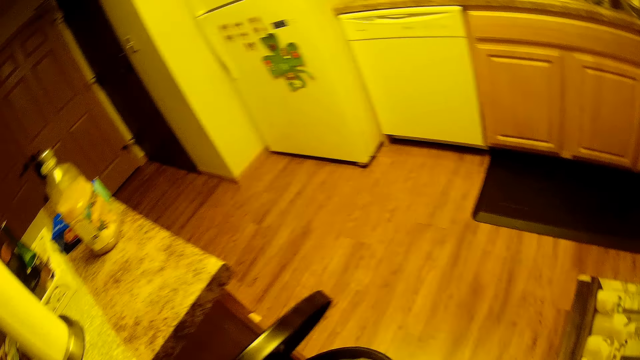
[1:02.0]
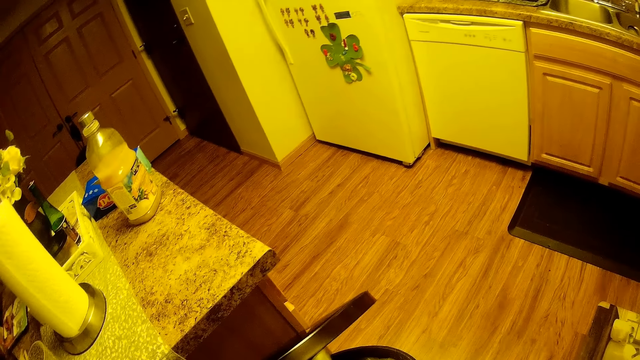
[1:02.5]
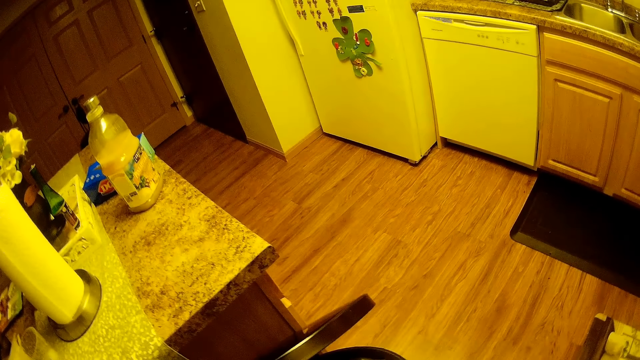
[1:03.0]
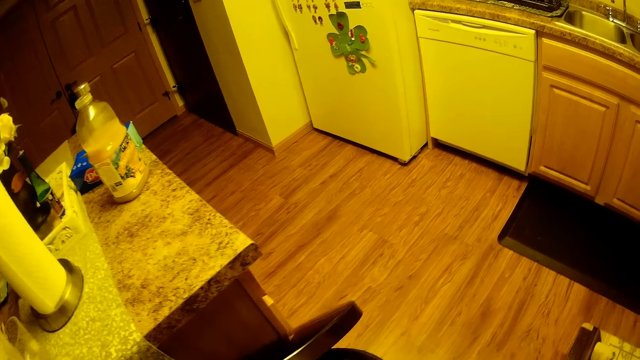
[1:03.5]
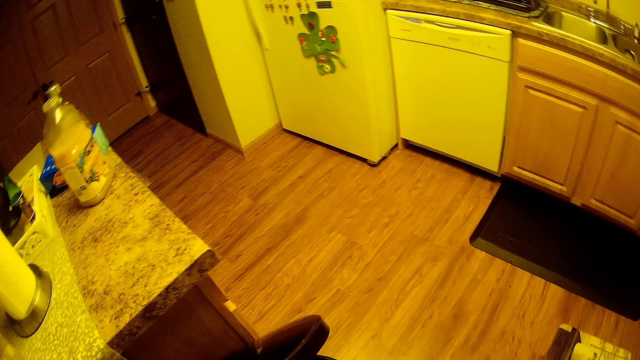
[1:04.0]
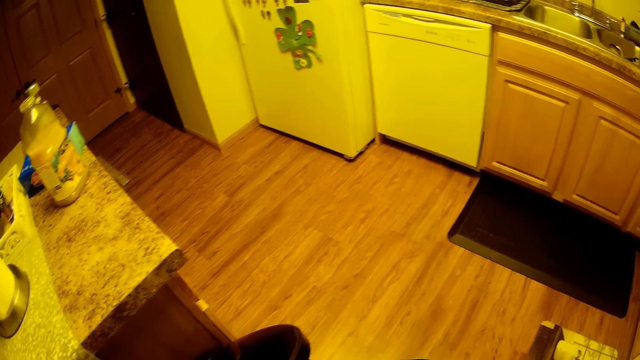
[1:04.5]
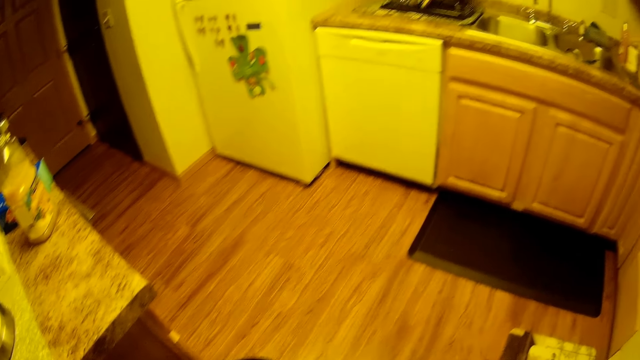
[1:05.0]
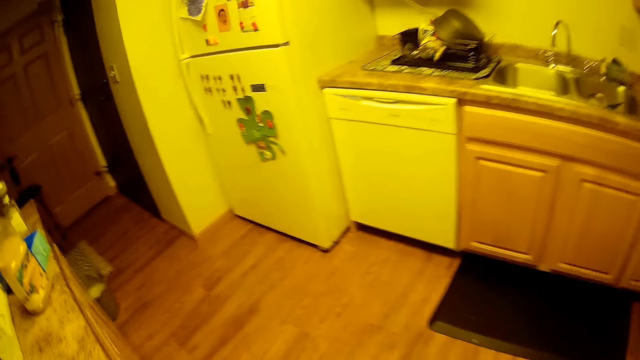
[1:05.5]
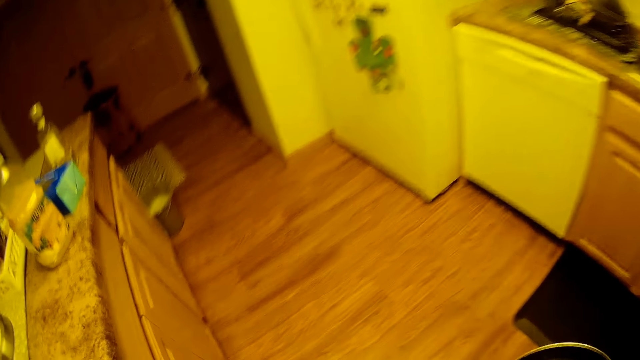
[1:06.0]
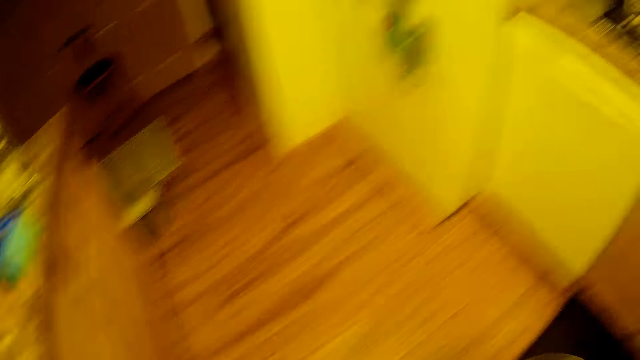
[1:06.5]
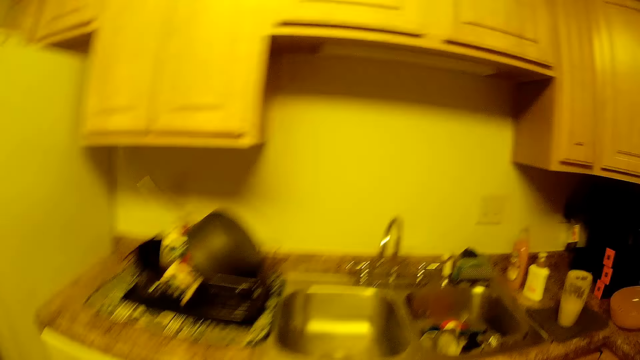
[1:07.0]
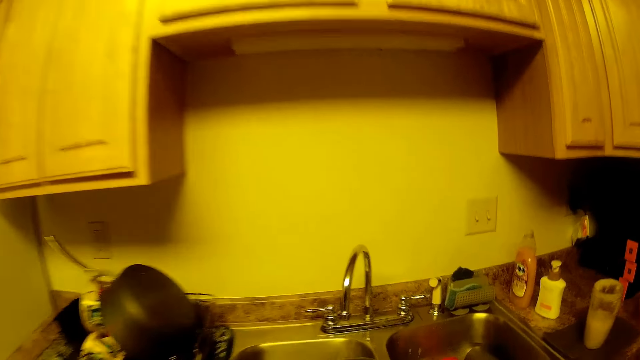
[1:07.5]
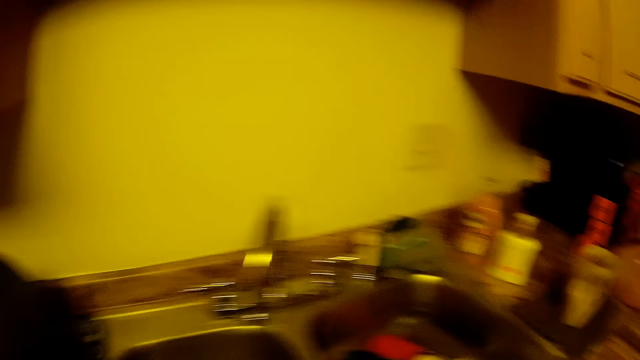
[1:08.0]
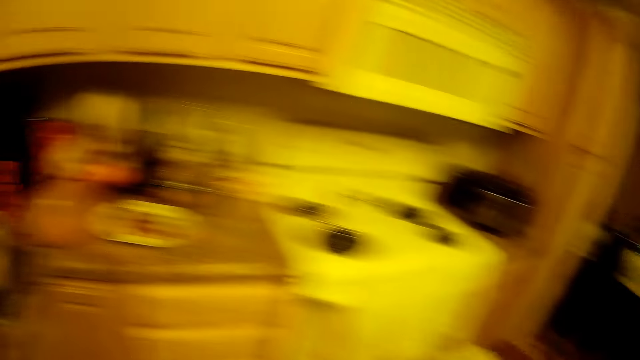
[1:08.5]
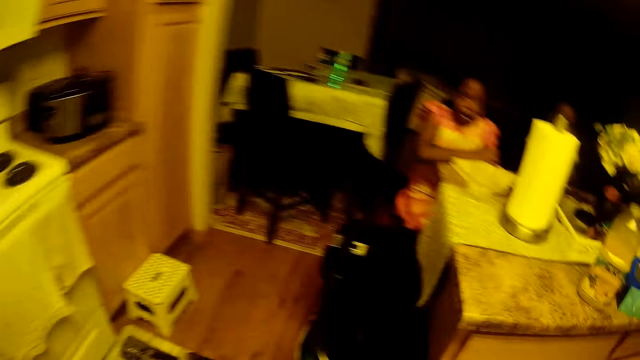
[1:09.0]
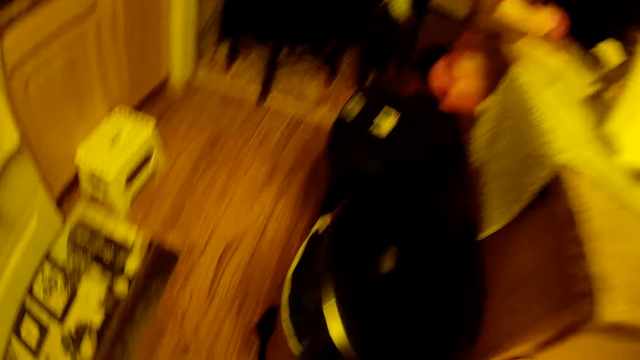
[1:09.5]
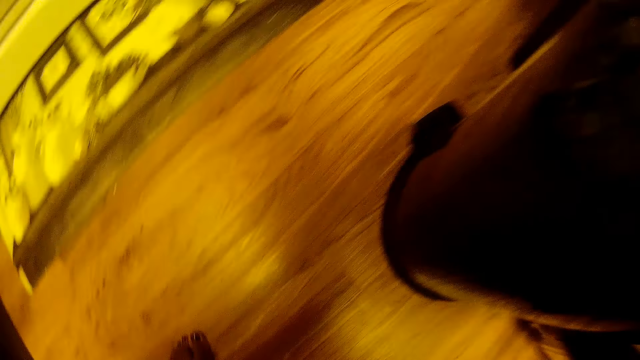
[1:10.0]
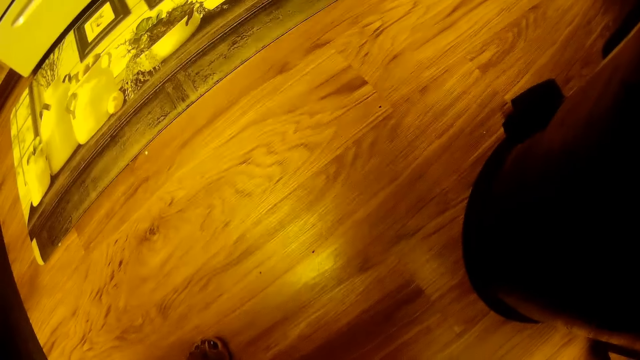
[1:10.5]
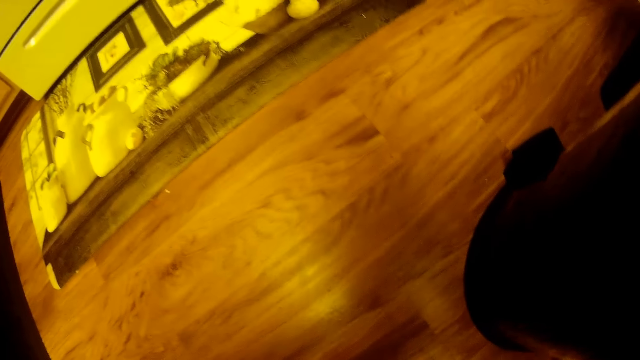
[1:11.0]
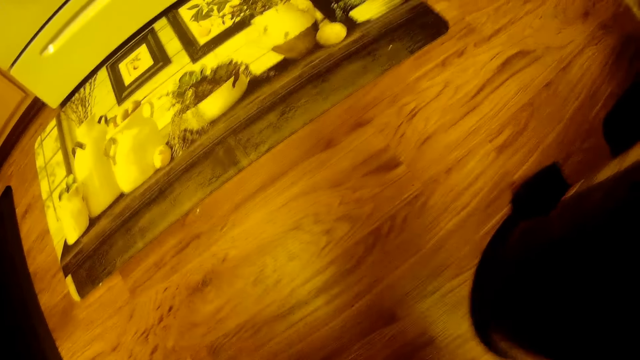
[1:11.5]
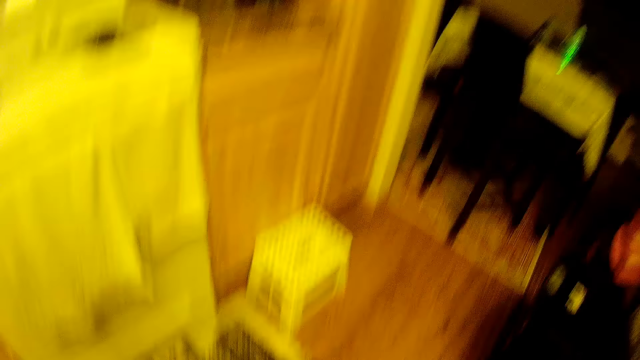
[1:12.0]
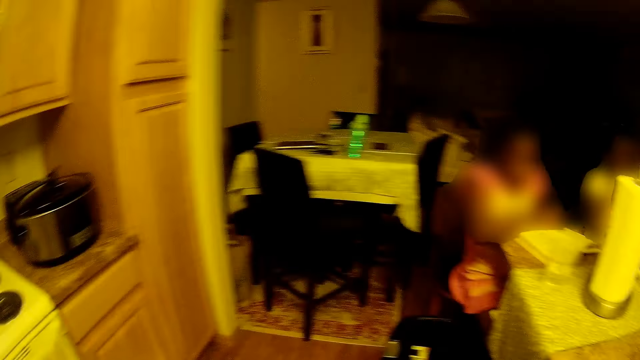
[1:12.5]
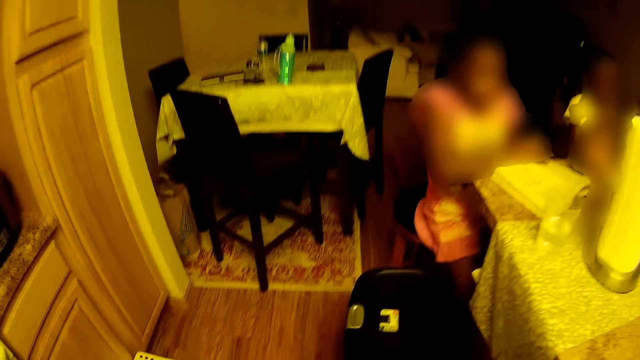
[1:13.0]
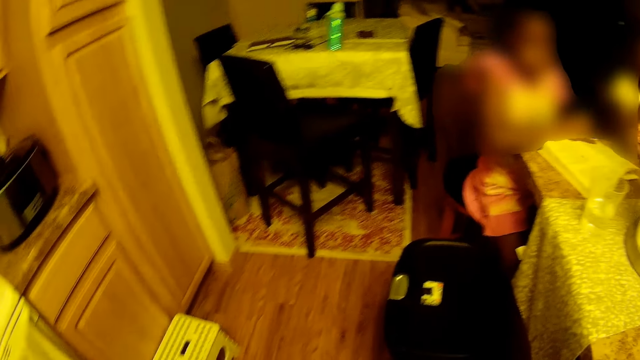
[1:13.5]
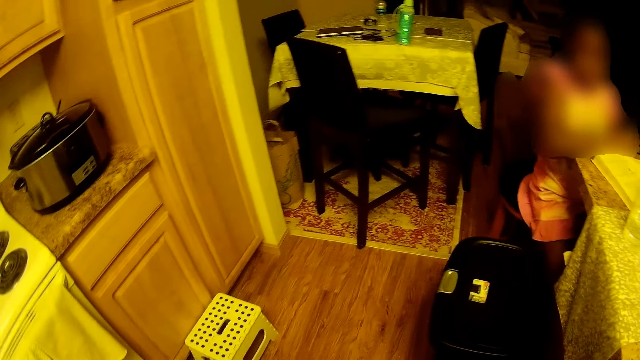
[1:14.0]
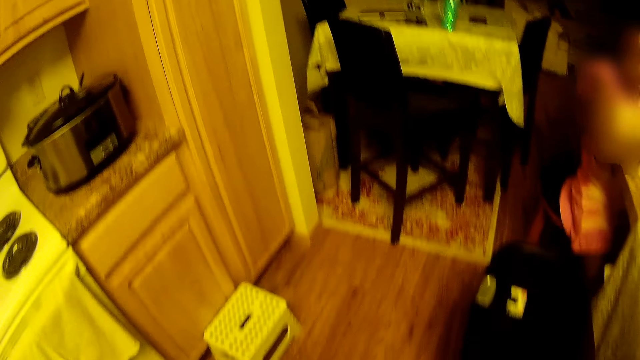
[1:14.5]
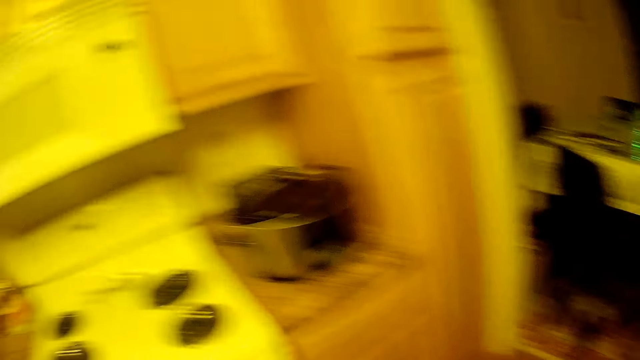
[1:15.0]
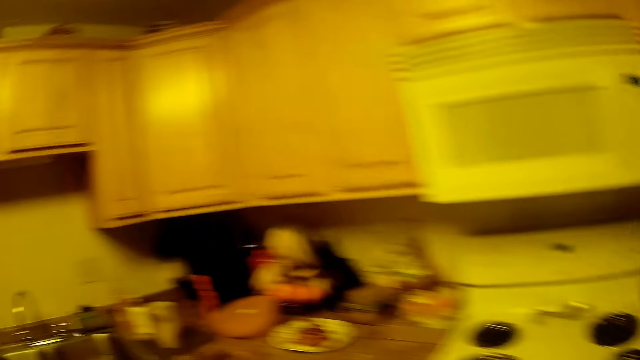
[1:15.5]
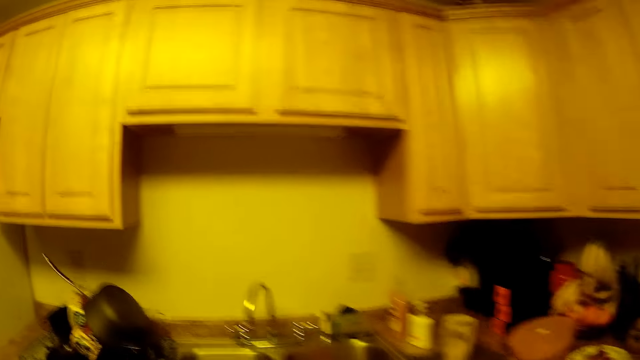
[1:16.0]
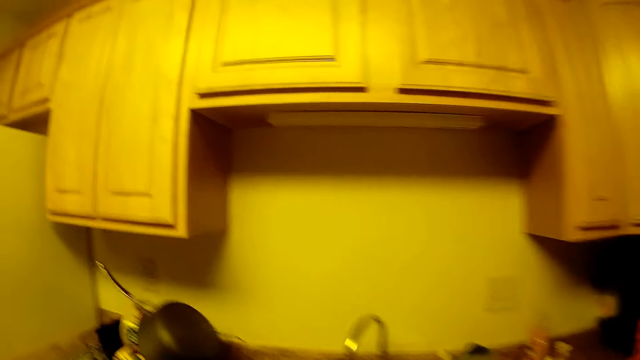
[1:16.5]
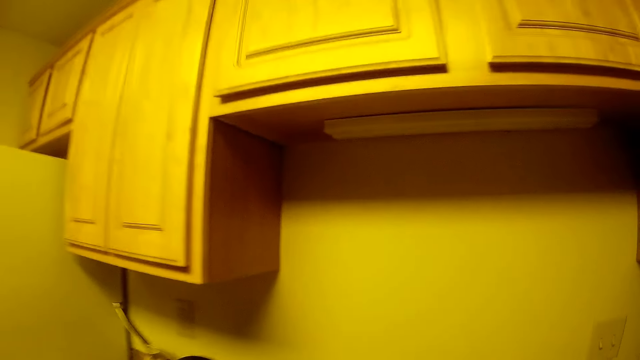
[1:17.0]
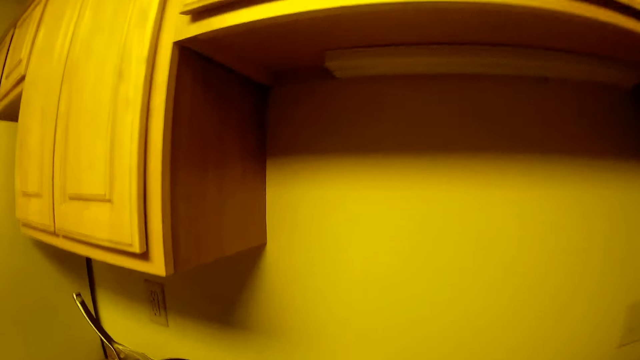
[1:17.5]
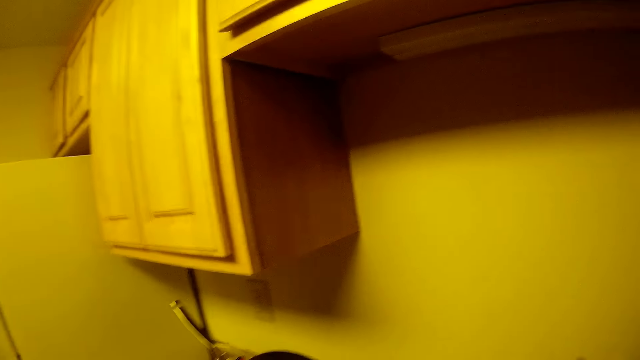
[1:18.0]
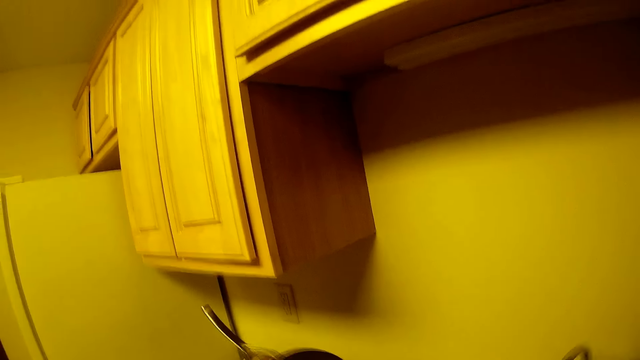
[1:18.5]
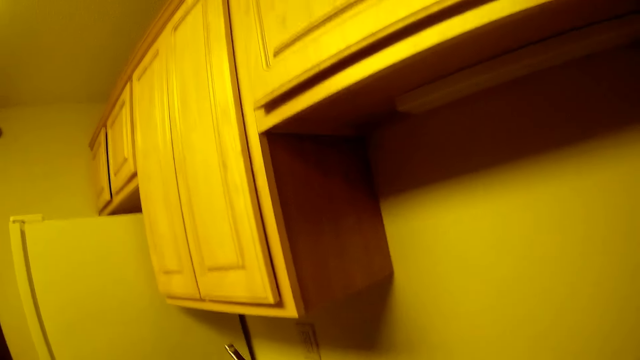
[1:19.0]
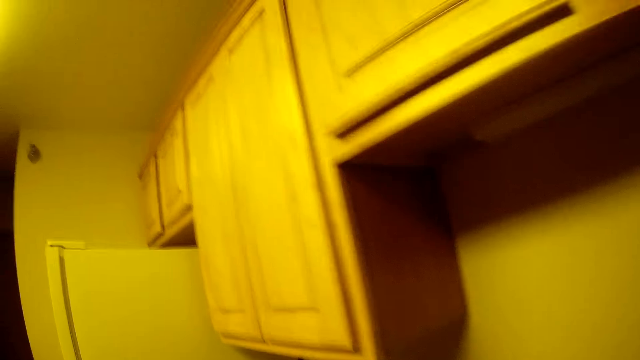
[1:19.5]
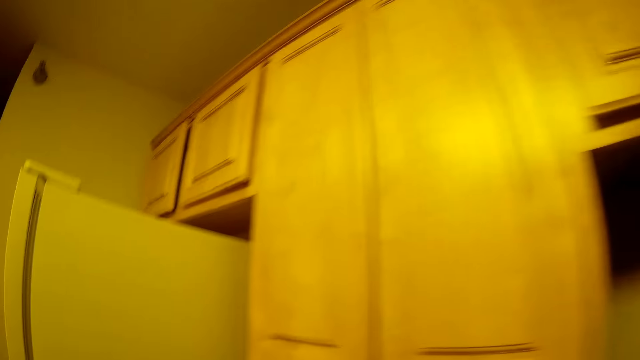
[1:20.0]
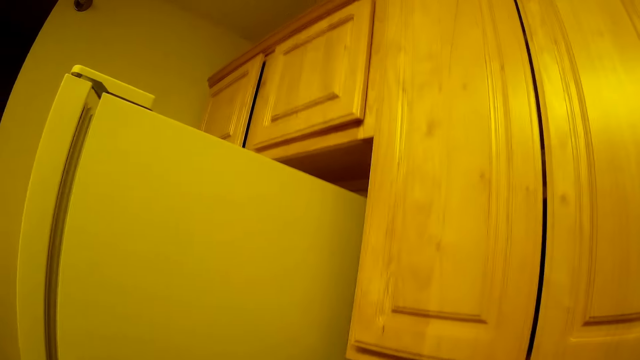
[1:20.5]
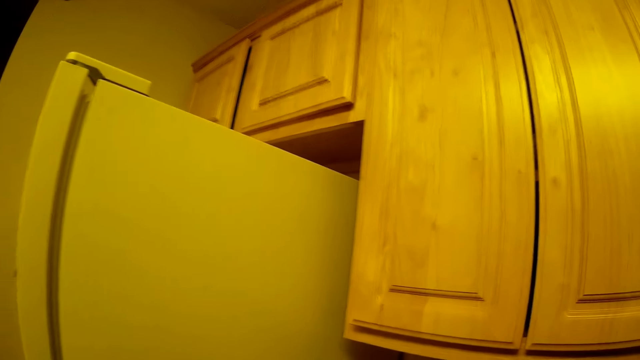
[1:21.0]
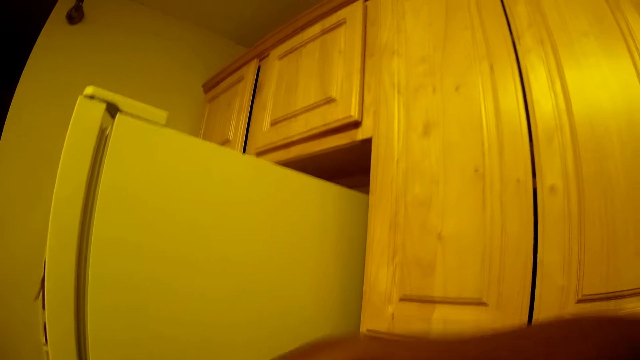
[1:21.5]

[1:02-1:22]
The camera wearer closes the dustbin. She talks to the child and another child. She walks towards the kitchen sink. She looks at her feet. She bends down. She straightens up. The first child talks to the camera wearer. The camera wearer walks towards the kitchen sink. The first child talks to the camera wearer.
